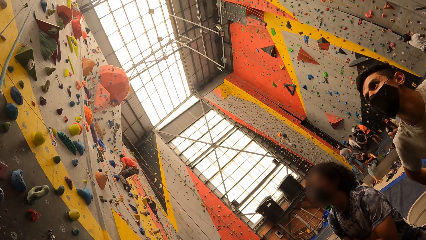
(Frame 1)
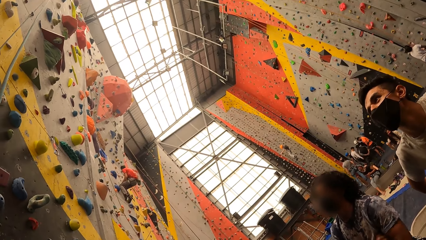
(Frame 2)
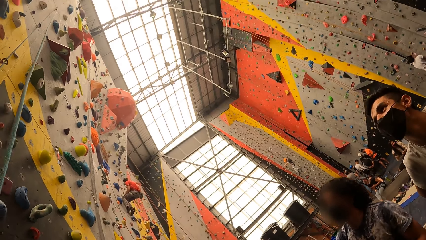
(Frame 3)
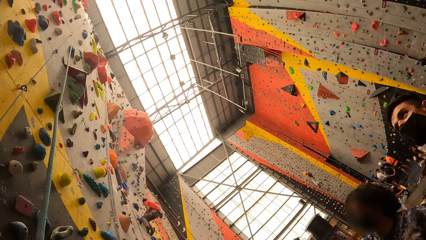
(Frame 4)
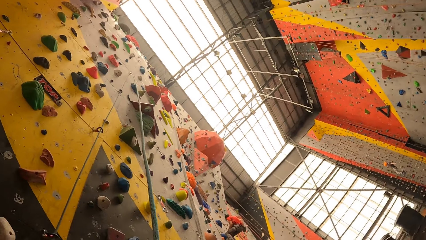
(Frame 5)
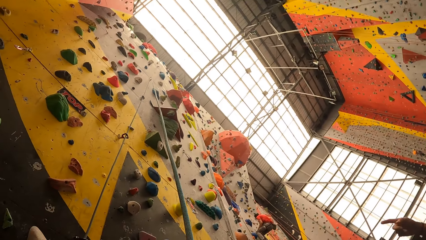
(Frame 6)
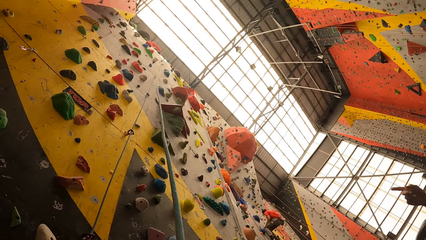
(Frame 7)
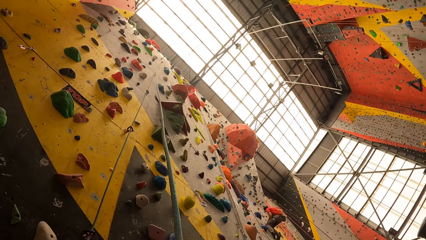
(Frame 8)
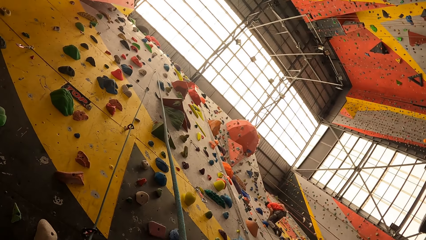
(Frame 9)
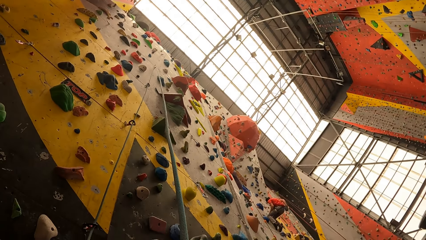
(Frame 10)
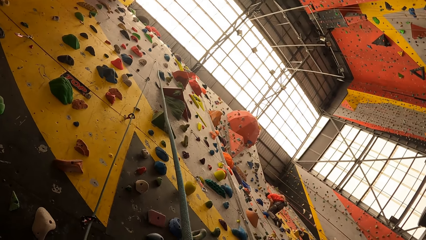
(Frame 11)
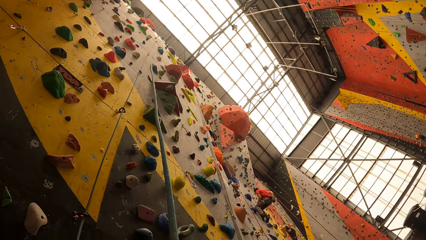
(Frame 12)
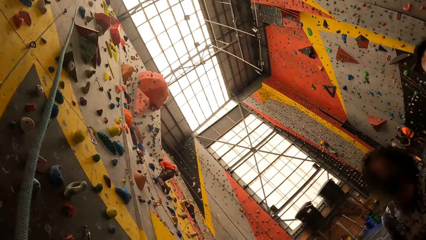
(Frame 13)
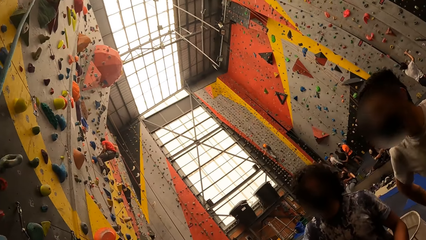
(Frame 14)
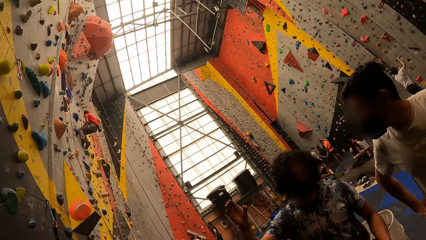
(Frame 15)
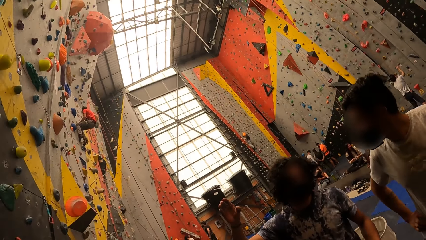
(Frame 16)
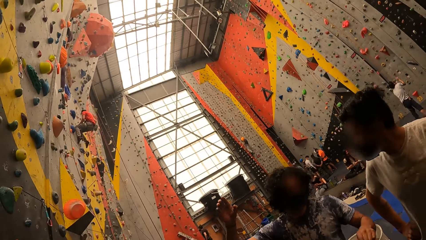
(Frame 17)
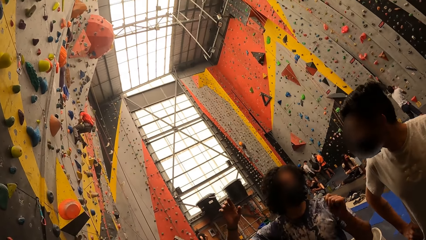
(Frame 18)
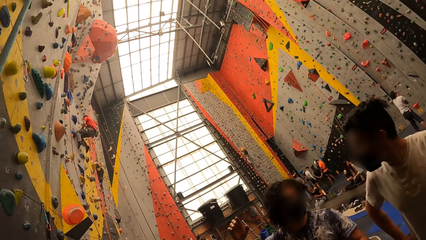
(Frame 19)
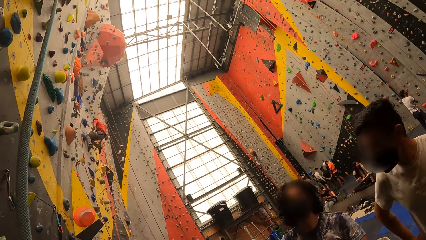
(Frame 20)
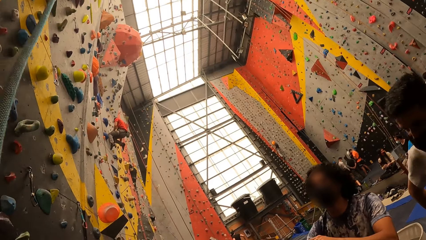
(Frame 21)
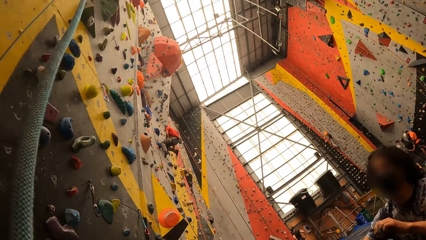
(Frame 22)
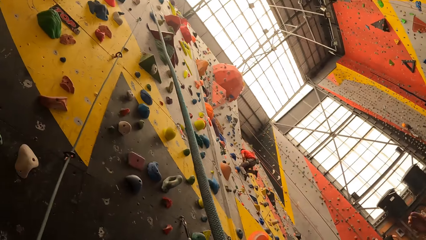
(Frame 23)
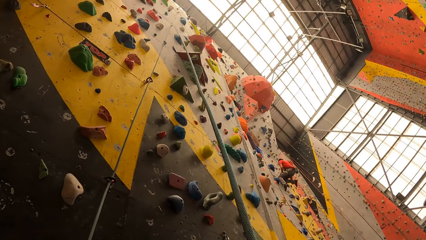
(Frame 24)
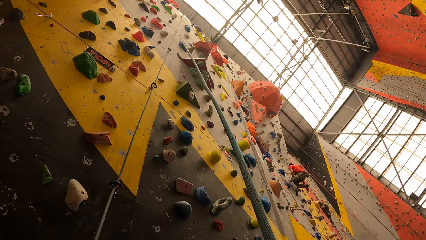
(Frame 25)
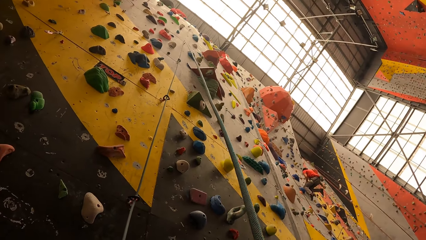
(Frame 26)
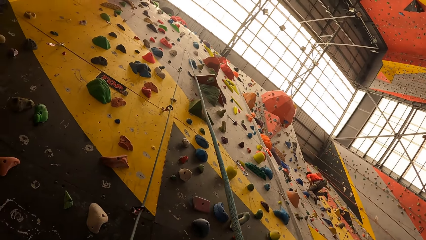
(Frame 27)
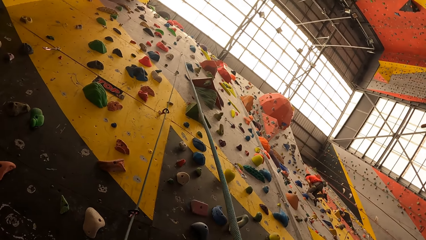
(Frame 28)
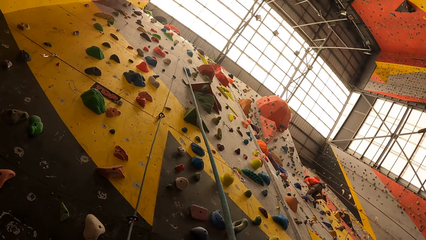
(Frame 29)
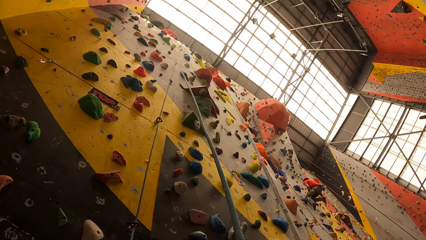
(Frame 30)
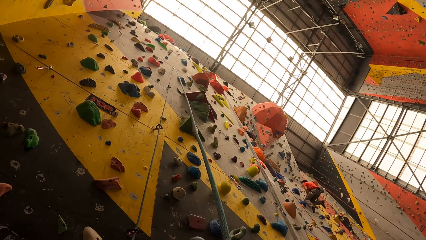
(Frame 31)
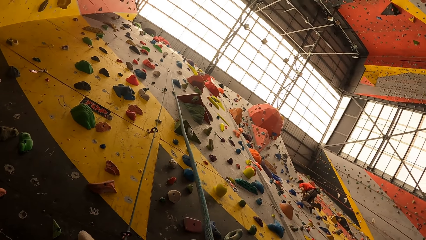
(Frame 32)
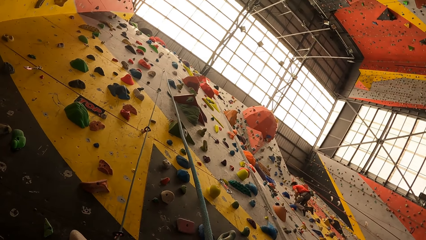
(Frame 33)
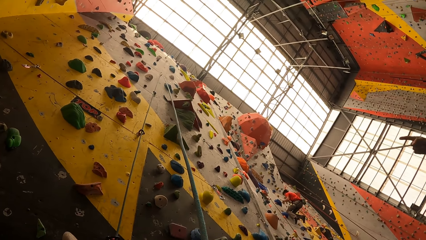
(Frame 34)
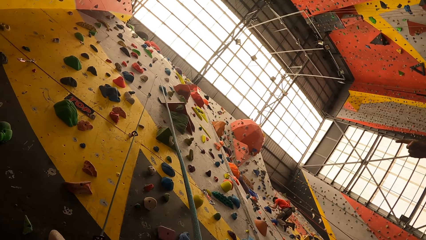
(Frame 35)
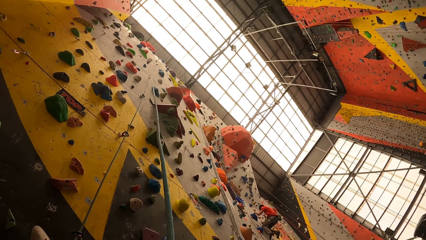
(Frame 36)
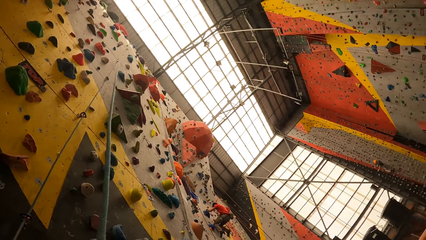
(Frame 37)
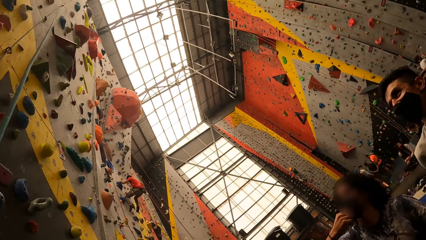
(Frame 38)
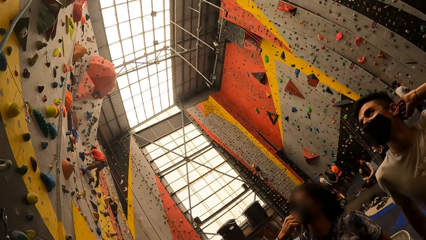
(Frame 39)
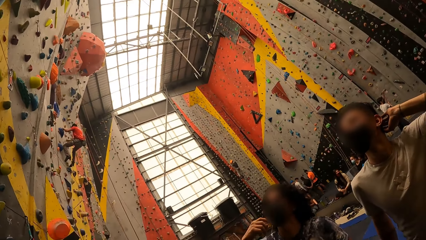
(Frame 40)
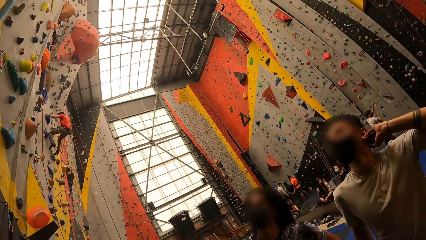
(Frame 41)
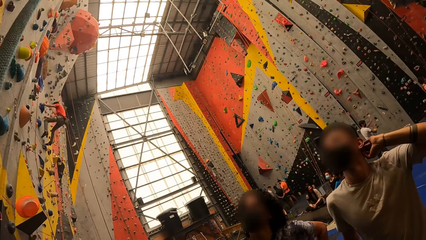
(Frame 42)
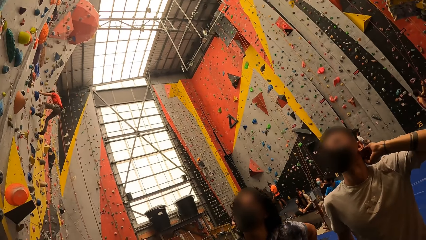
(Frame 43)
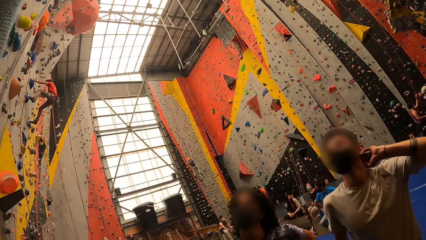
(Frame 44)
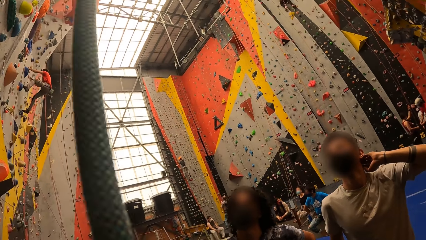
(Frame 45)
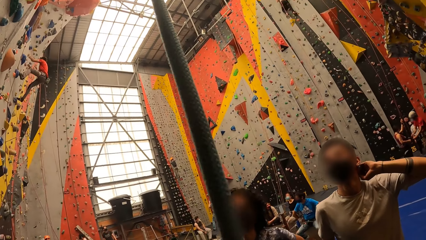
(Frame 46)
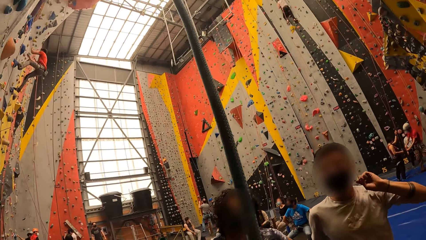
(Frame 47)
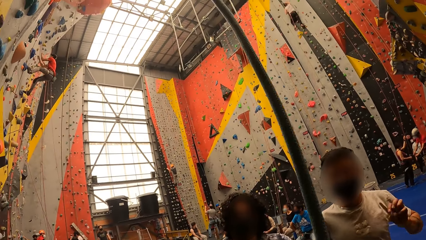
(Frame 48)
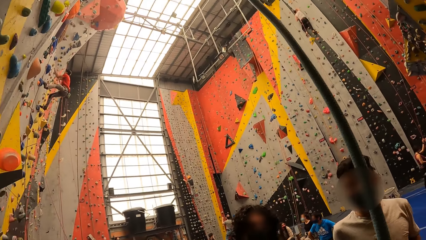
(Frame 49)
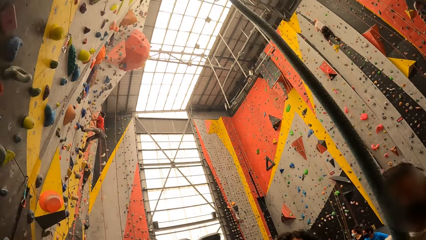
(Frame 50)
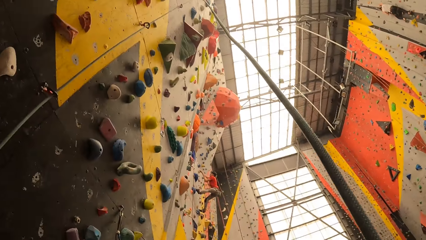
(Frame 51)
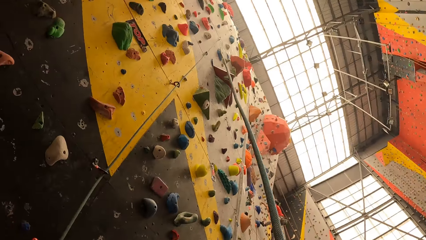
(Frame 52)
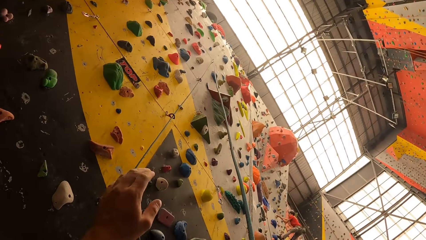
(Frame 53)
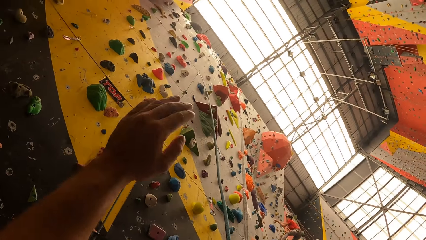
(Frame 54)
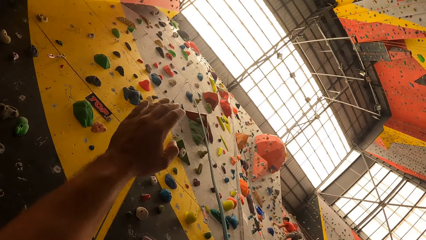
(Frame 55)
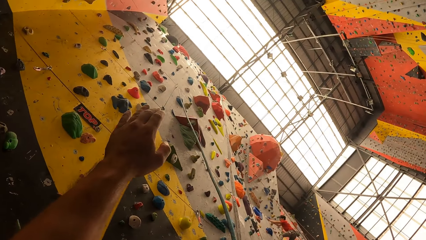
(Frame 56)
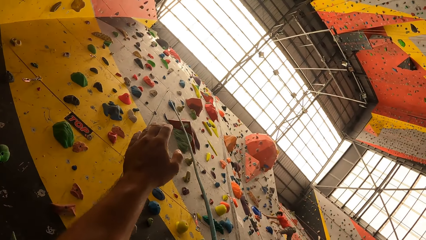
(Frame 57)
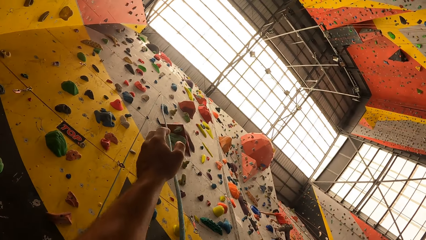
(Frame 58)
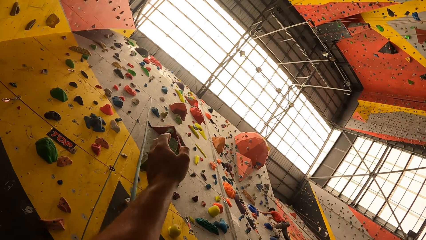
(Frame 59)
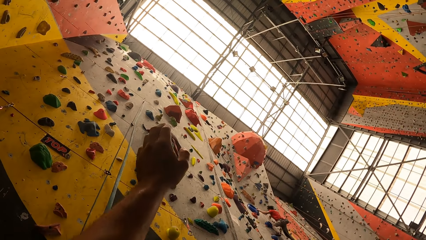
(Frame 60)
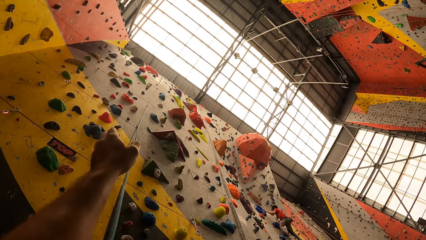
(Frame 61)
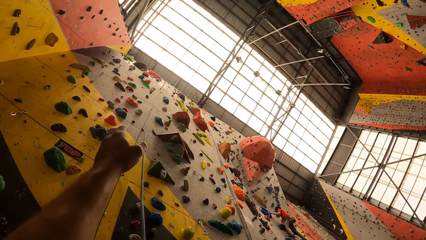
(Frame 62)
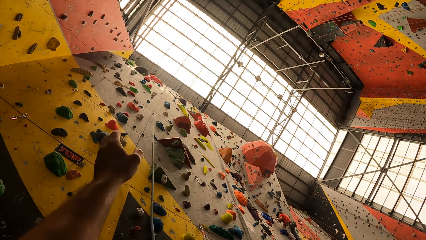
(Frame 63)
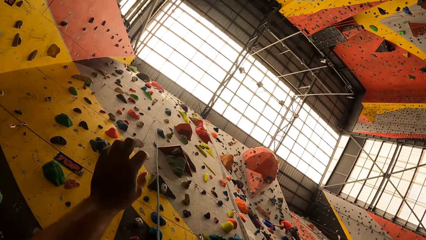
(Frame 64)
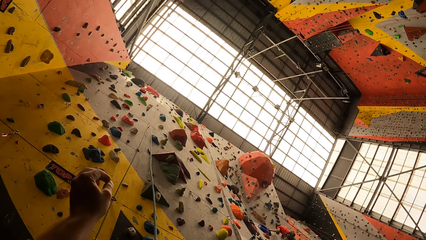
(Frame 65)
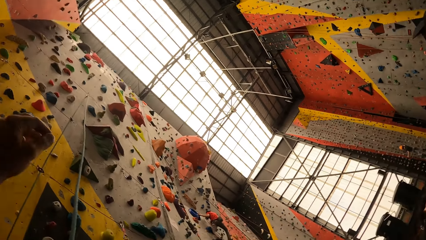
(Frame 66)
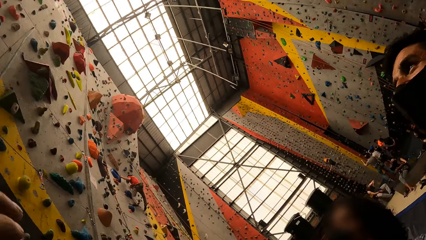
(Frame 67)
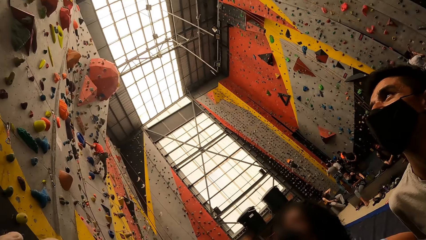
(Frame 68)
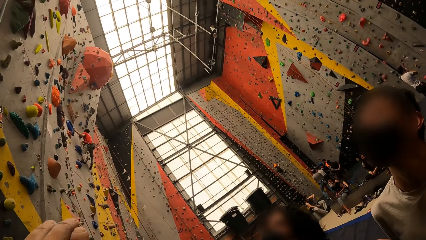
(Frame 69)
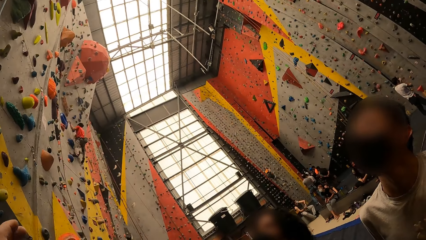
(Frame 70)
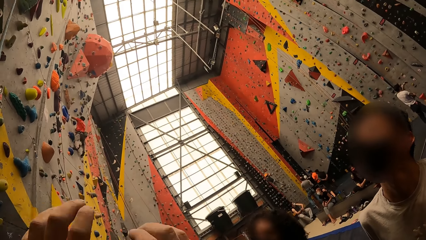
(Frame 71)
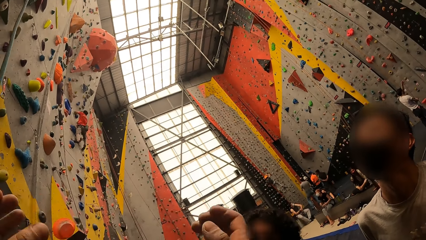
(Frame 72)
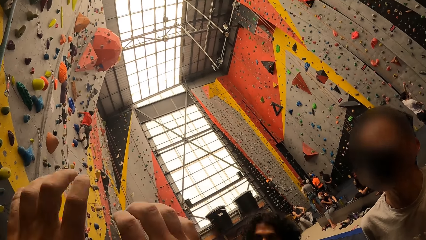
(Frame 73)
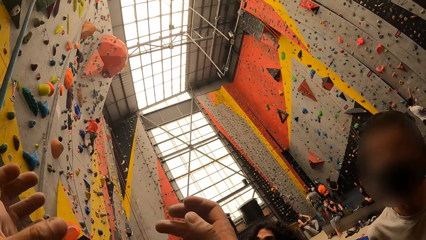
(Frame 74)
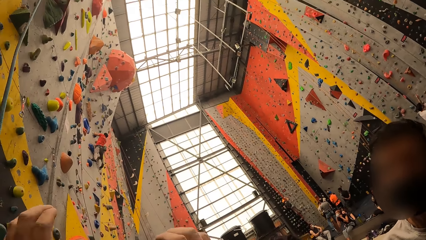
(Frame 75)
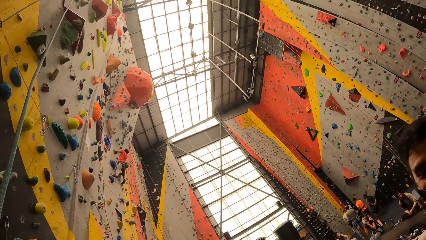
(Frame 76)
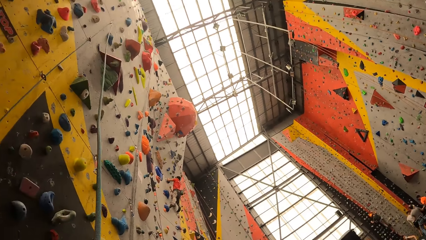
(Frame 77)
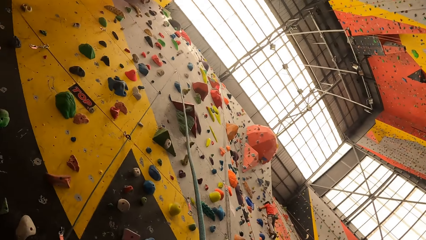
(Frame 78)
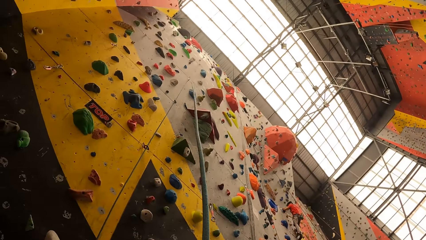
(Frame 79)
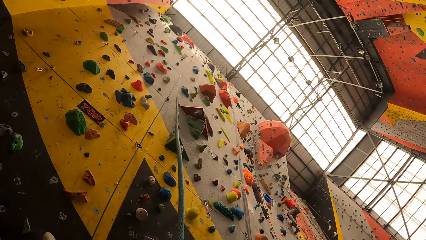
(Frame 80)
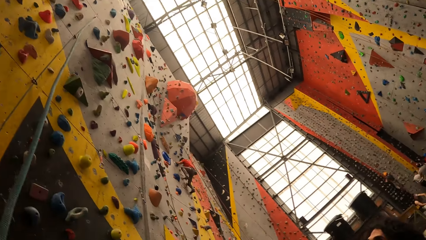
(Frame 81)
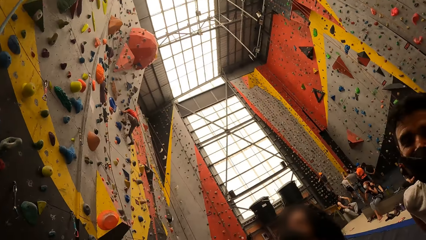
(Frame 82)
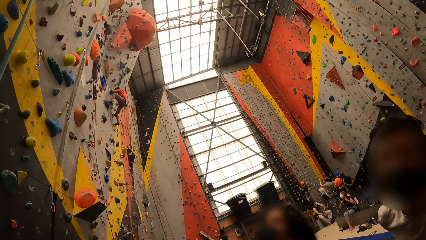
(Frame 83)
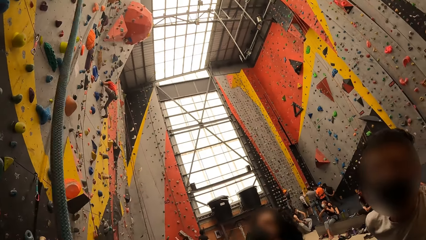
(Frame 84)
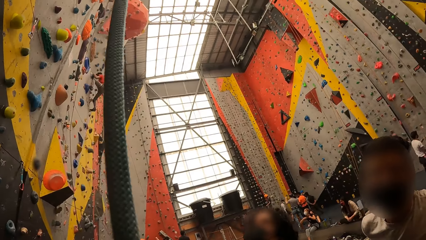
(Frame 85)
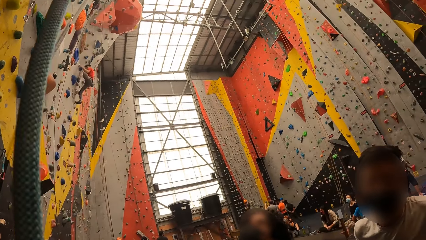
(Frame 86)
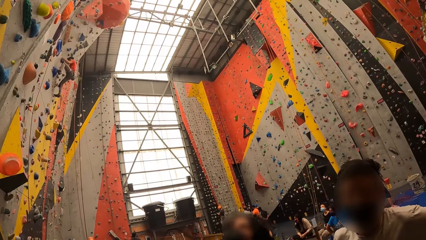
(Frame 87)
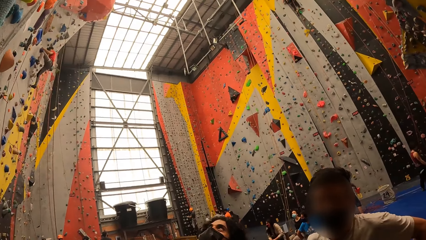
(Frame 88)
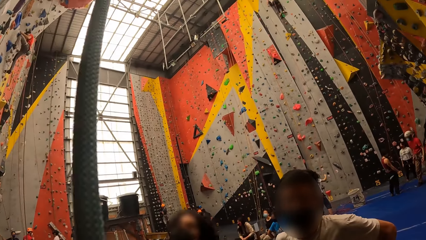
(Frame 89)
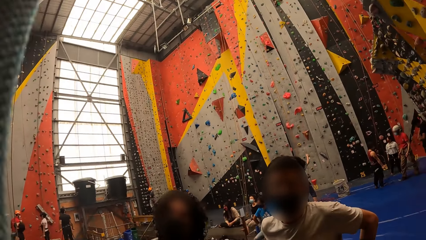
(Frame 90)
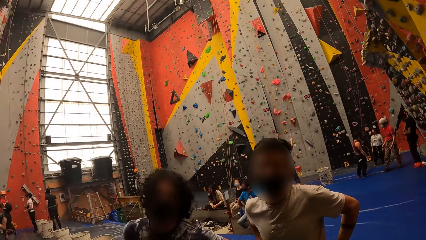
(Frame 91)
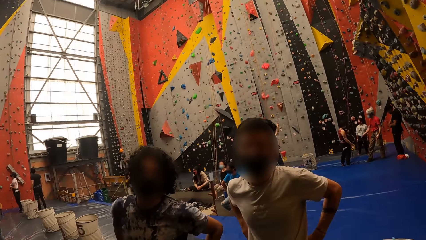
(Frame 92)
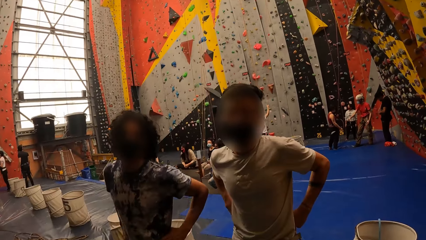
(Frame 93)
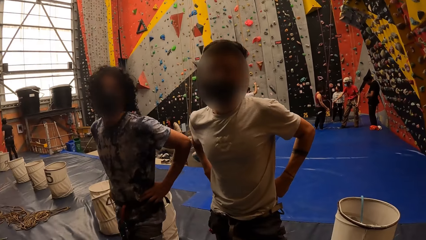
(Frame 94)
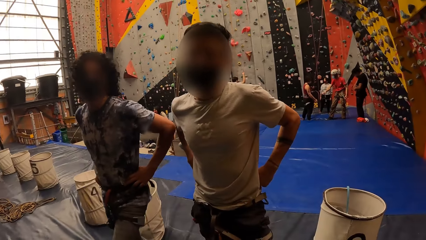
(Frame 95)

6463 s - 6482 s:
The camera wearer talks to people. The first man lifts up the hand. The camera wearer looks around. They talk to people. The other man climbs the wall. The camera wearer talks to people. They point at the climbing wall. They lift up the hand. They talk to people.
